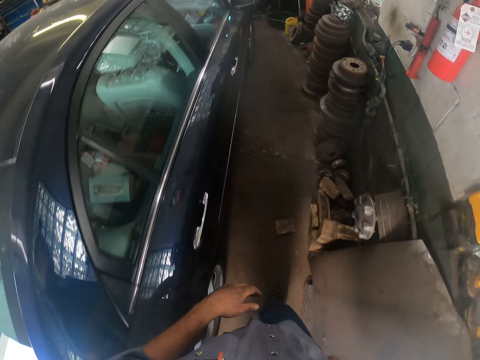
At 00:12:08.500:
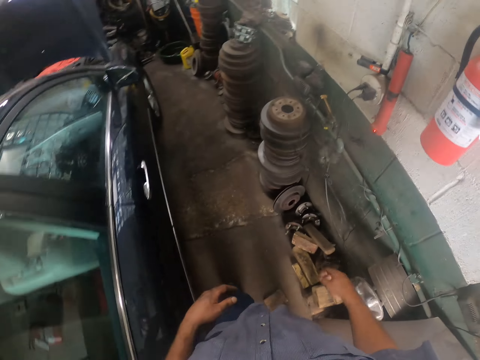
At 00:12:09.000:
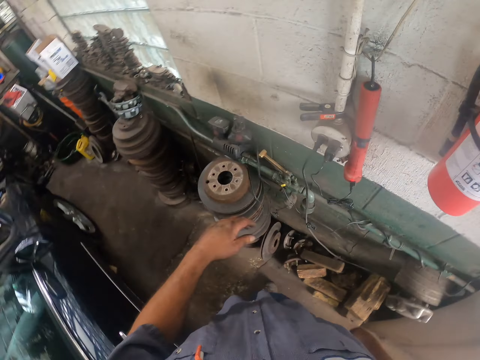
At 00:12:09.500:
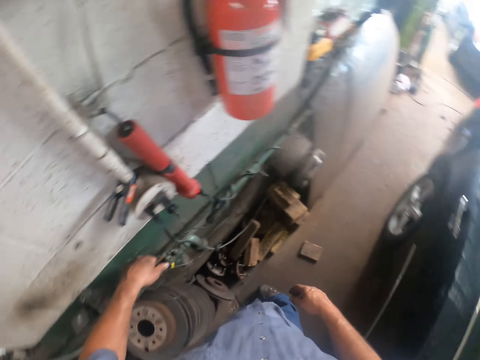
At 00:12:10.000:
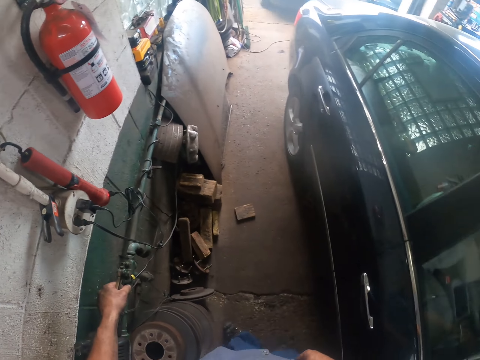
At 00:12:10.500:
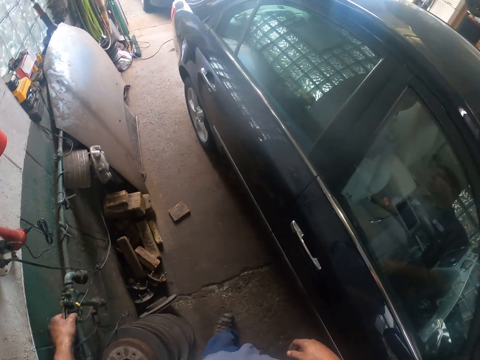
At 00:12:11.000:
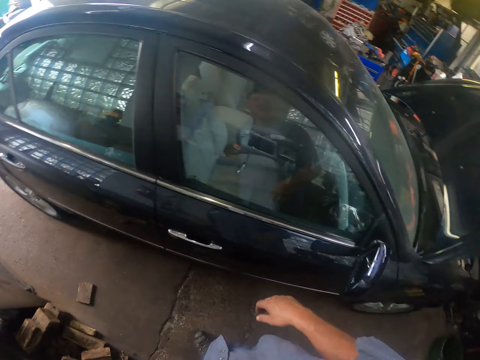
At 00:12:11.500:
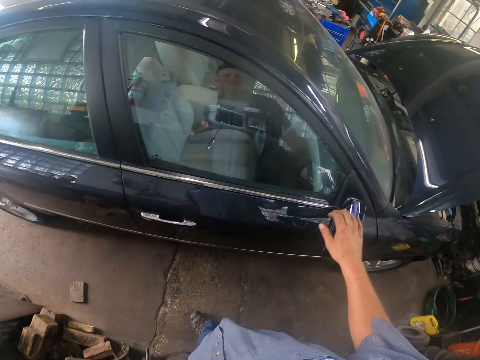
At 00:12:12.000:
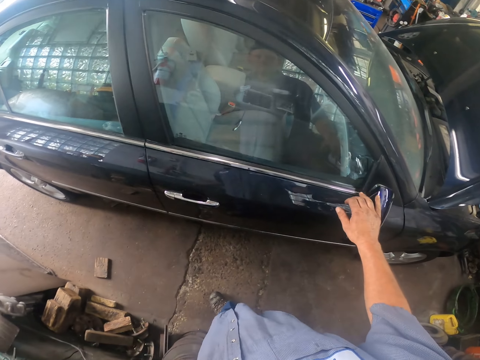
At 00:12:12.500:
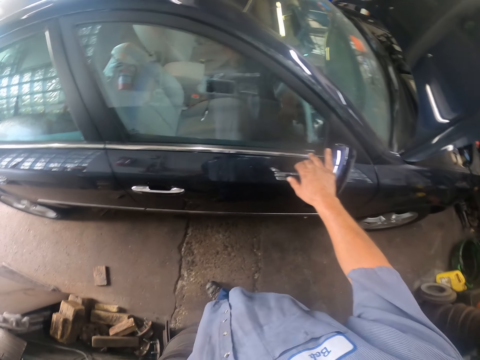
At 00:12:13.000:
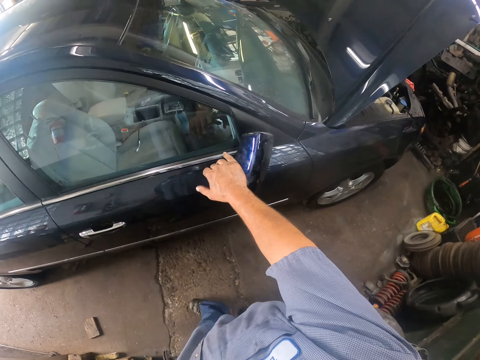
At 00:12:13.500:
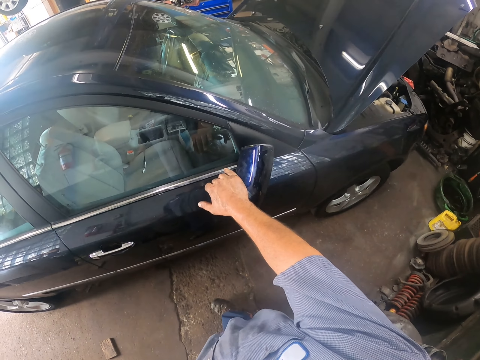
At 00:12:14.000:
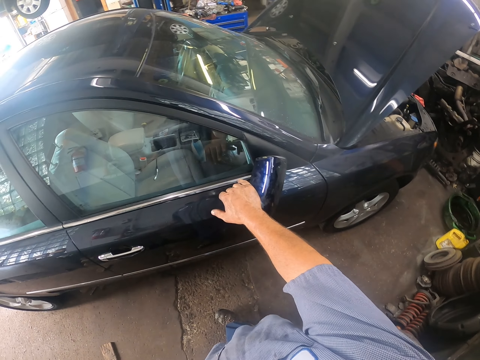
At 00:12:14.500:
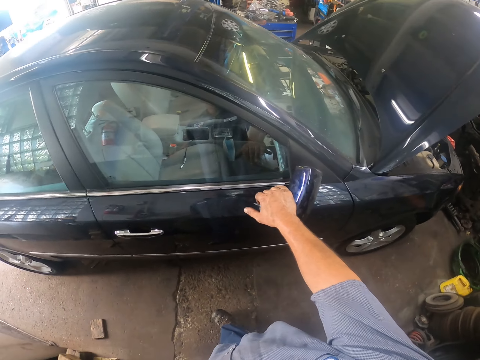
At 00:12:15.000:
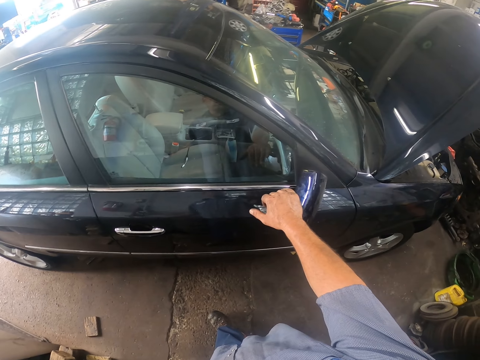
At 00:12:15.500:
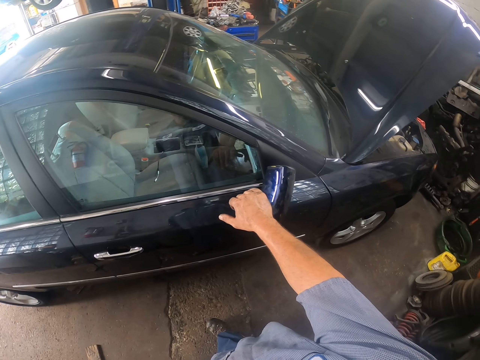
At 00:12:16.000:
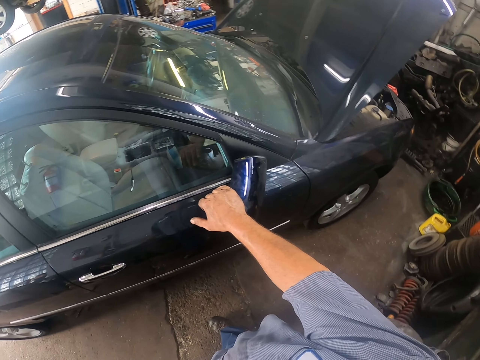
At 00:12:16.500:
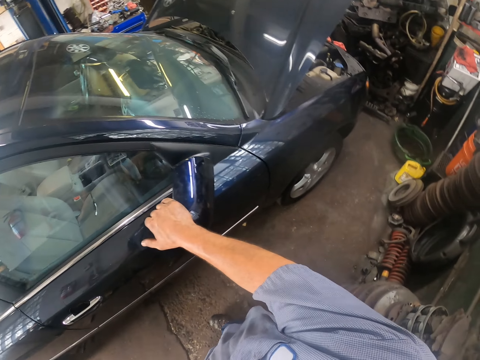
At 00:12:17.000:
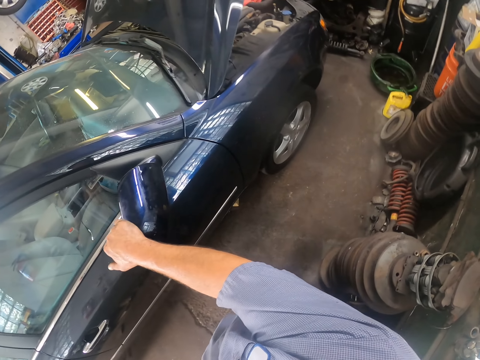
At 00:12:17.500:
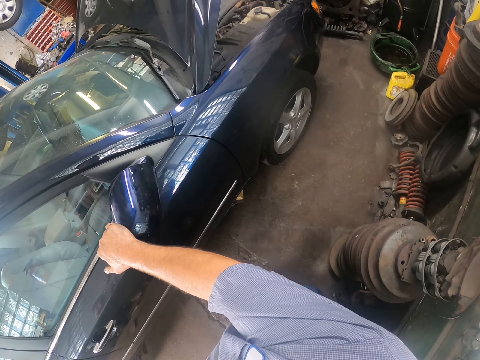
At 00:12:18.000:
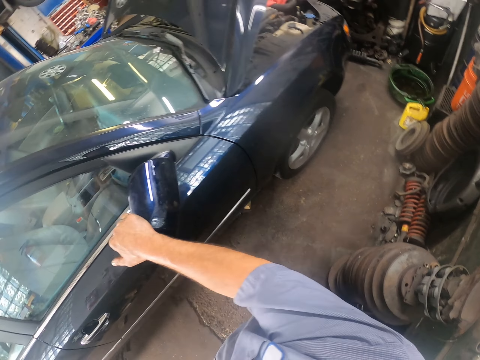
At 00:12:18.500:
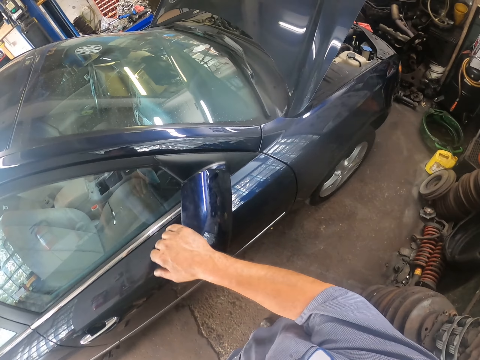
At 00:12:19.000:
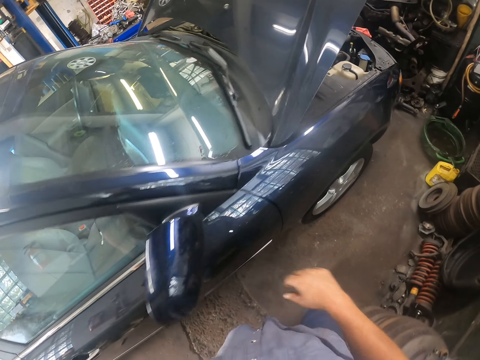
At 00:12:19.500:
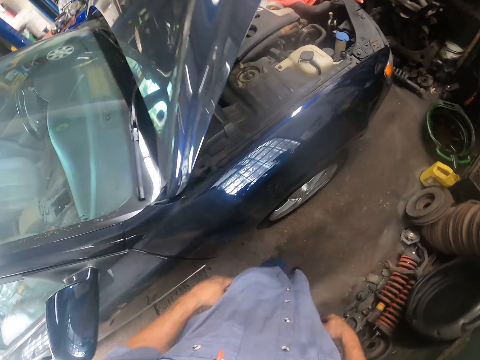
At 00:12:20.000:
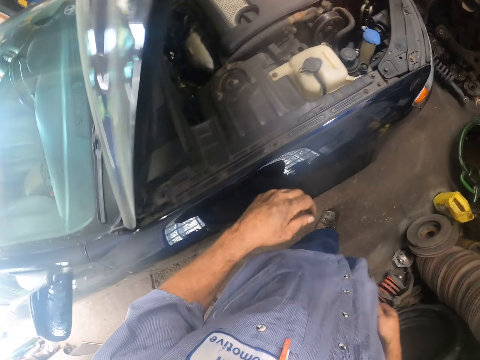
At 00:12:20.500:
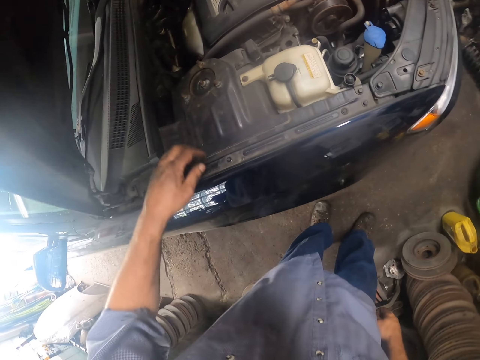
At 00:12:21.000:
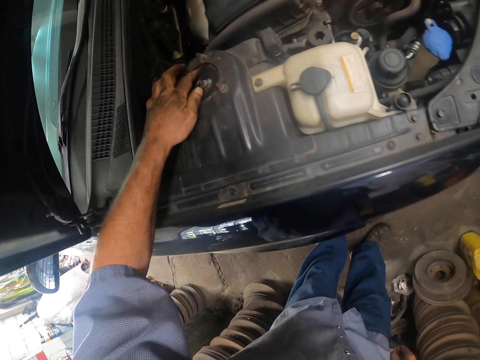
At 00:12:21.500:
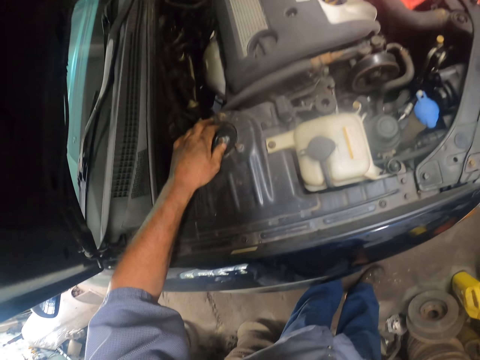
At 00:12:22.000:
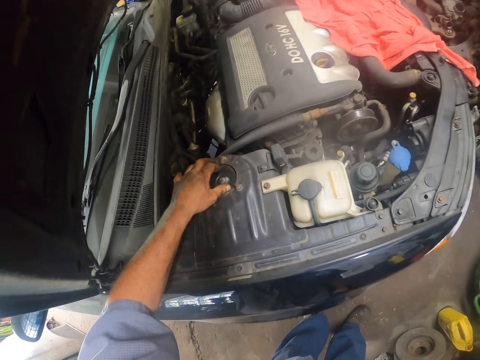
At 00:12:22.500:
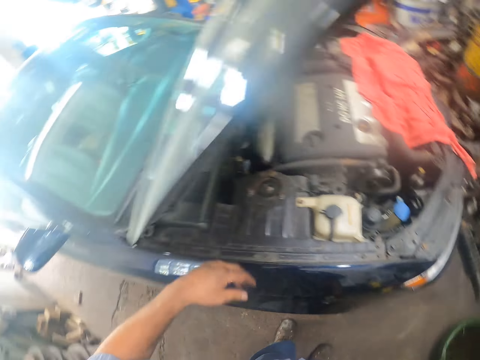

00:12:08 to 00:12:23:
The camera wearer holds a side mirror.

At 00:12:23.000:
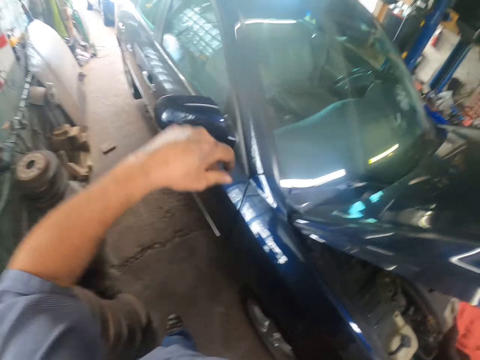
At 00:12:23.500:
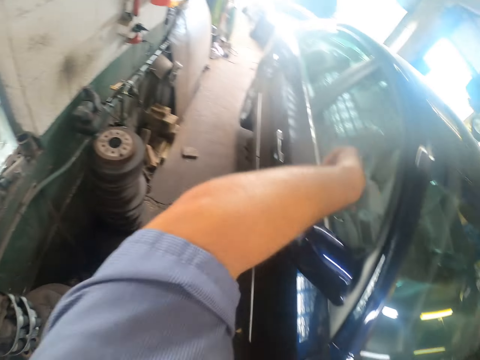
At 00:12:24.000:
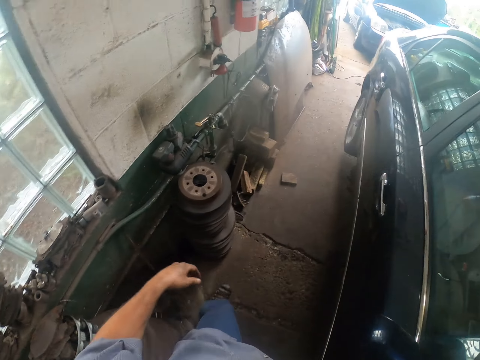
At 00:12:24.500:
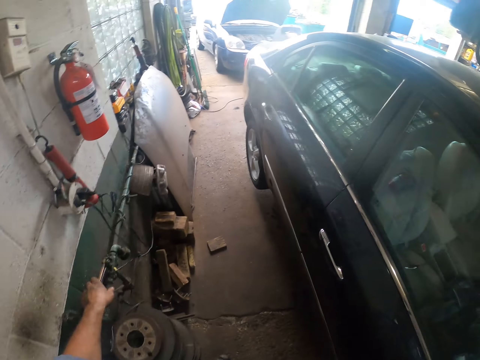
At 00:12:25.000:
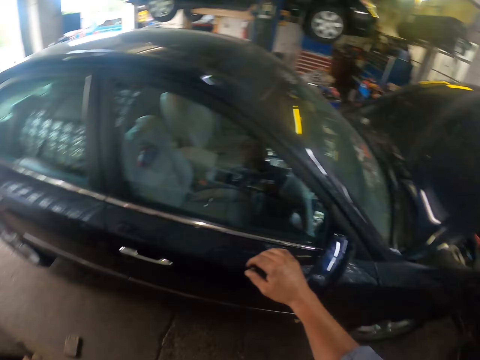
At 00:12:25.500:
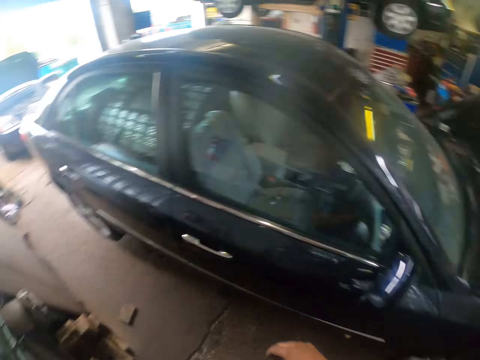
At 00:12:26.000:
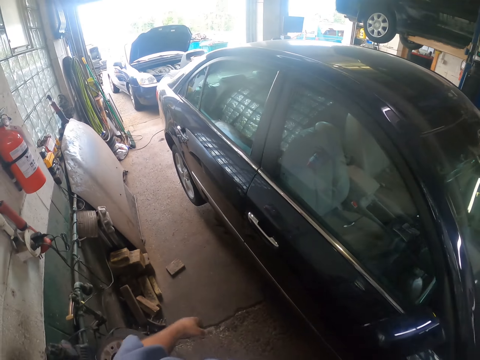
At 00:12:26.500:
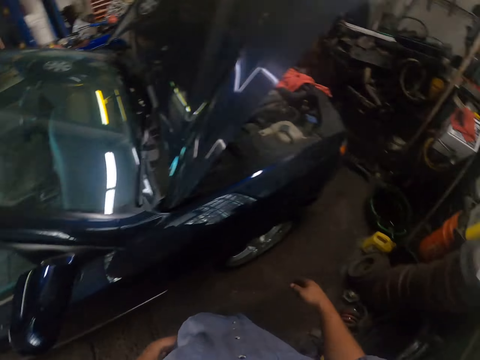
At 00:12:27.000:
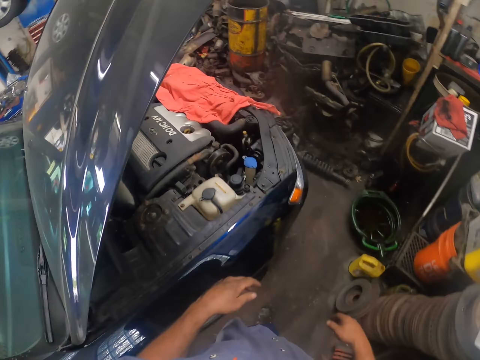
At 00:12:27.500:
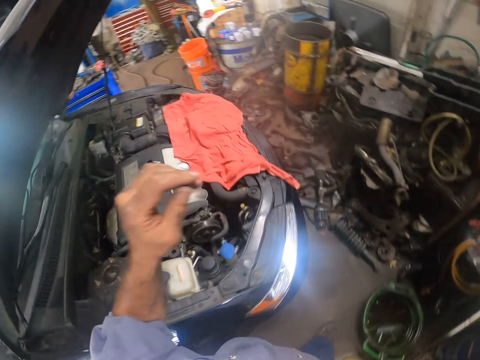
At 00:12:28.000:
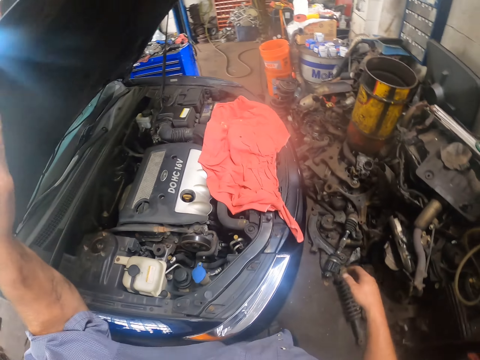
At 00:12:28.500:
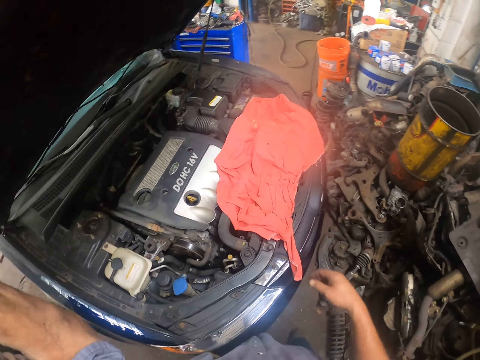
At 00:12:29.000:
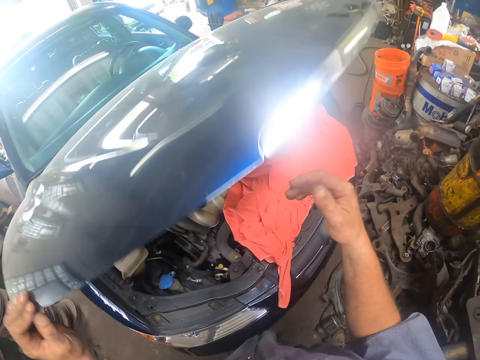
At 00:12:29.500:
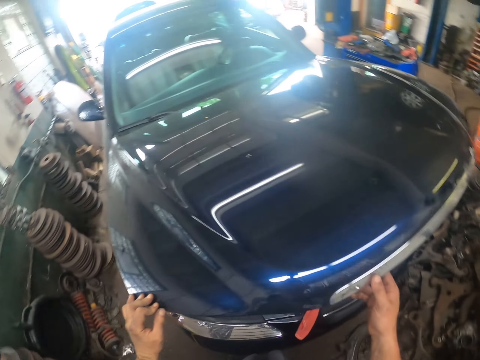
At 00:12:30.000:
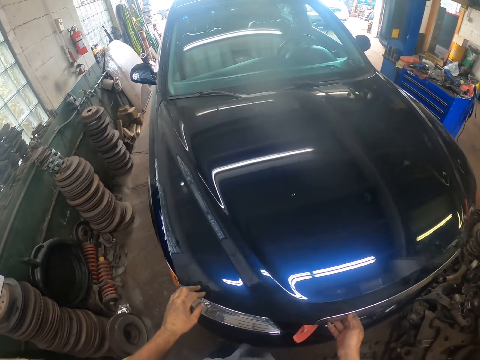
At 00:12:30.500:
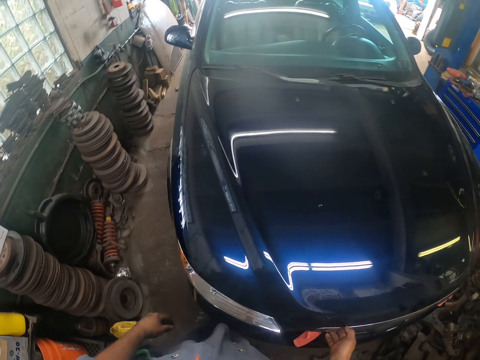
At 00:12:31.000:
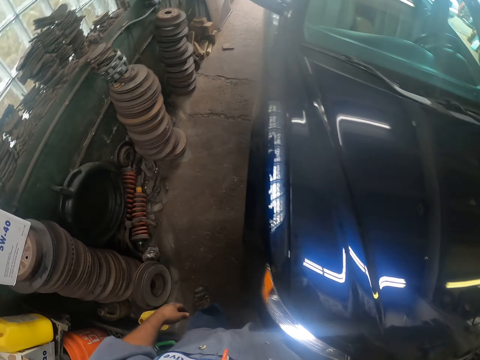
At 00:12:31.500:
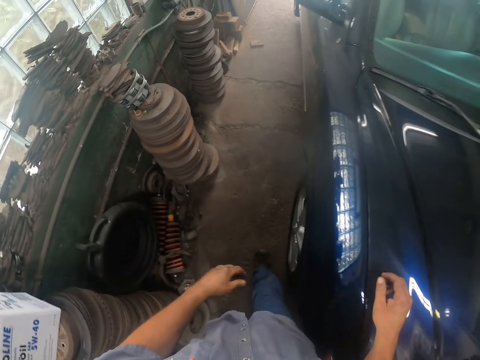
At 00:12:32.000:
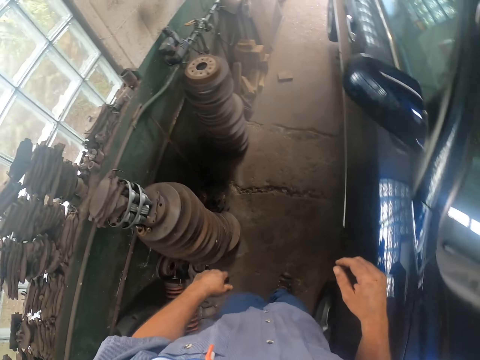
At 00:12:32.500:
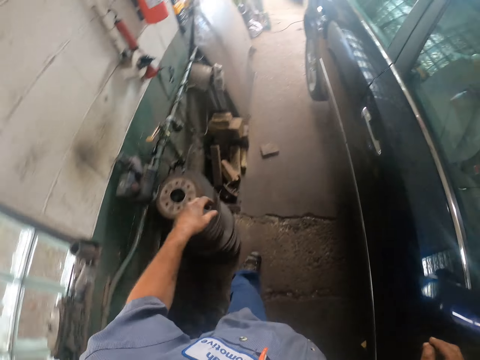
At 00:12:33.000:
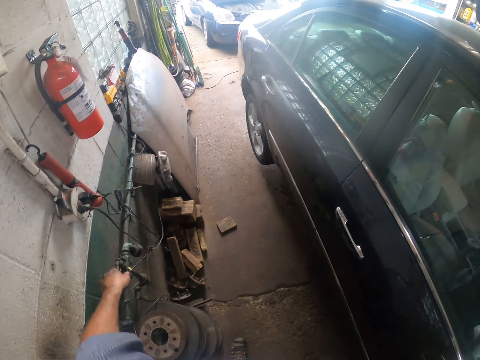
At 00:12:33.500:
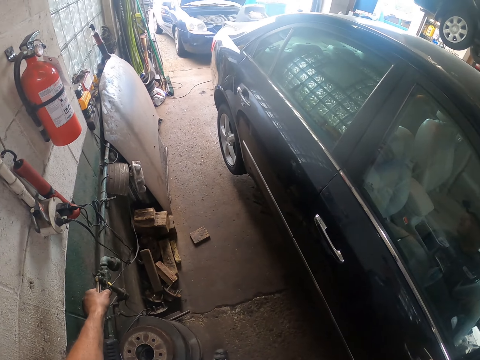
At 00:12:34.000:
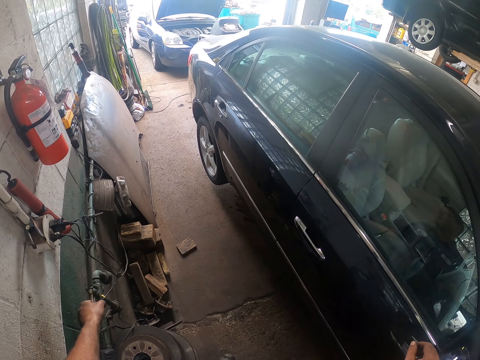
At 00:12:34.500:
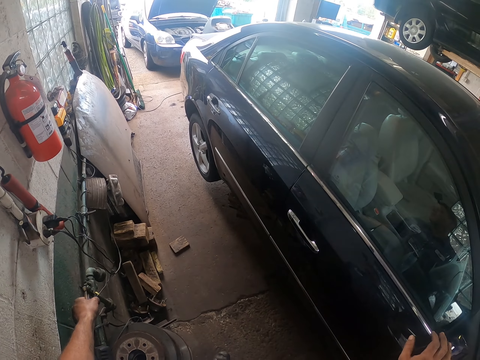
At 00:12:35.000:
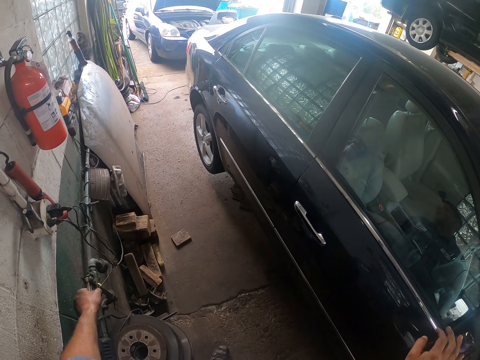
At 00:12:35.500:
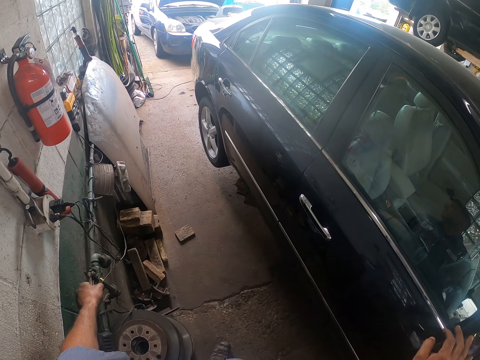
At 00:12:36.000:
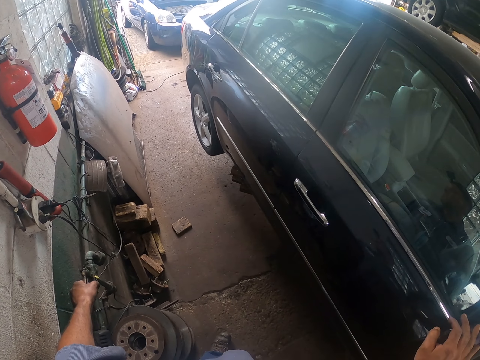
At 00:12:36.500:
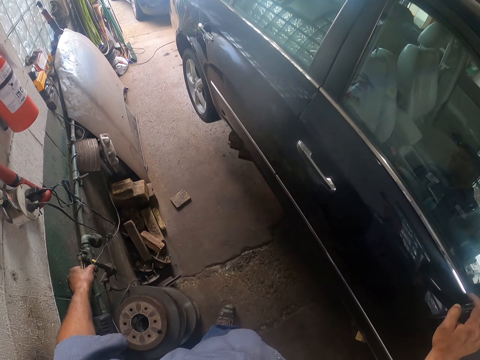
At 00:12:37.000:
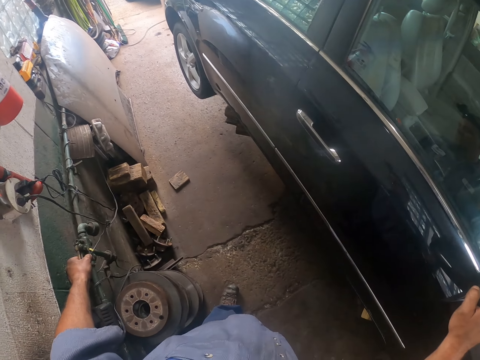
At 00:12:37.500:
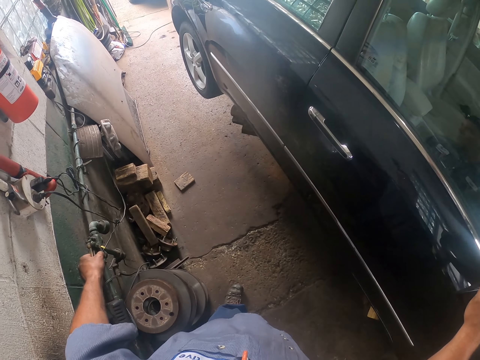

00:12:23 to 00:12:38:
The camera wearer closes the bonnet. They turn on the car jack.
